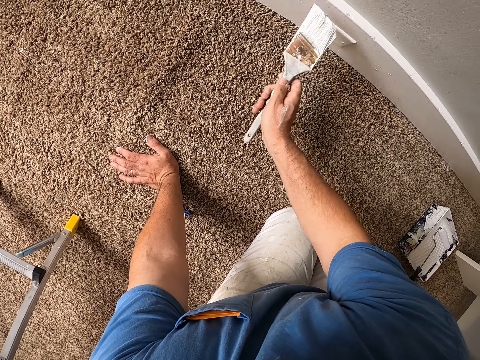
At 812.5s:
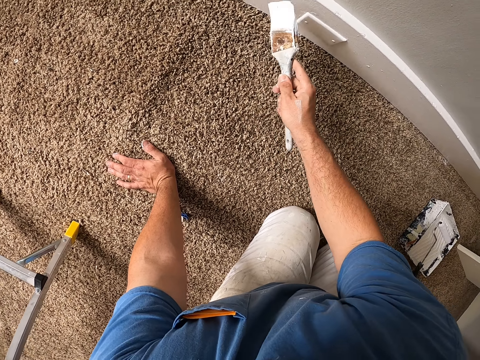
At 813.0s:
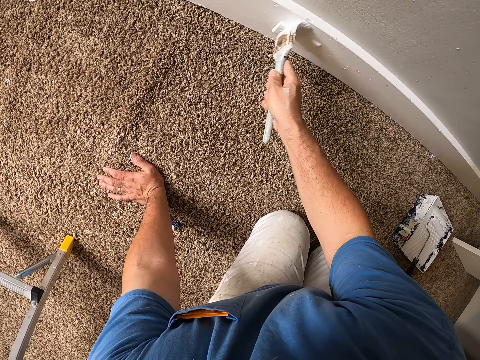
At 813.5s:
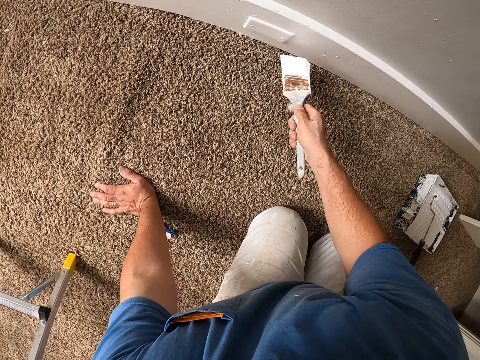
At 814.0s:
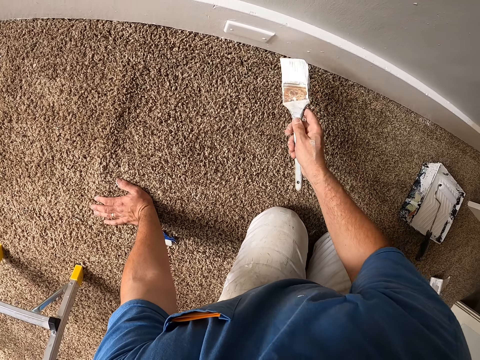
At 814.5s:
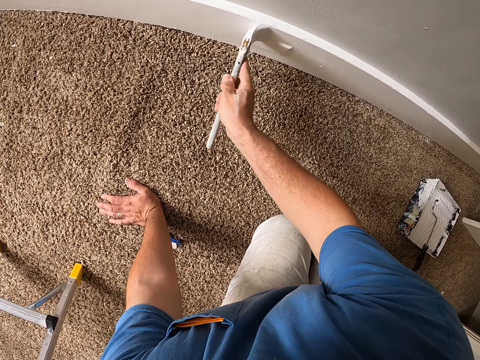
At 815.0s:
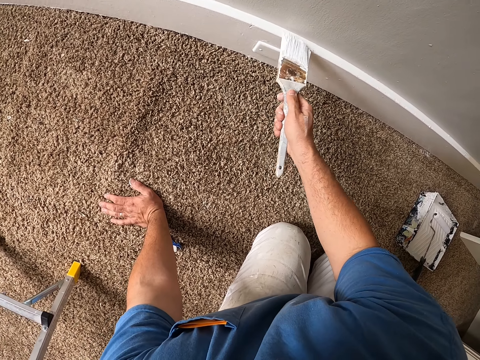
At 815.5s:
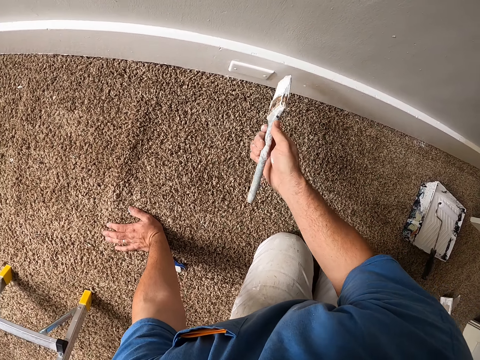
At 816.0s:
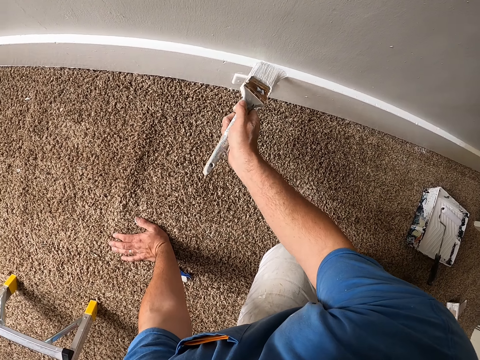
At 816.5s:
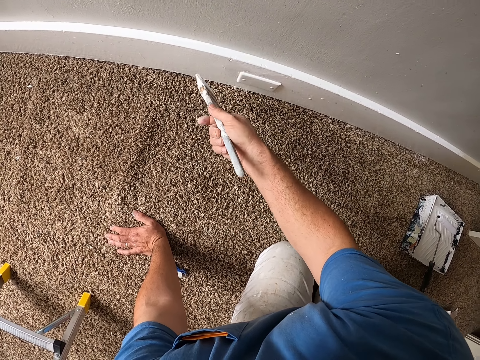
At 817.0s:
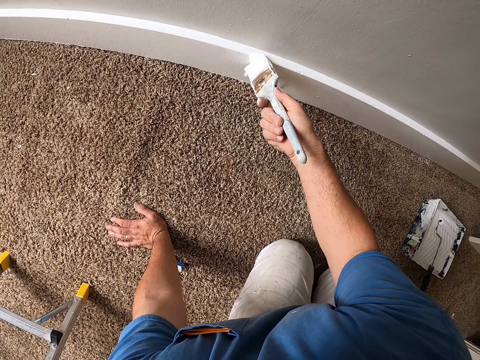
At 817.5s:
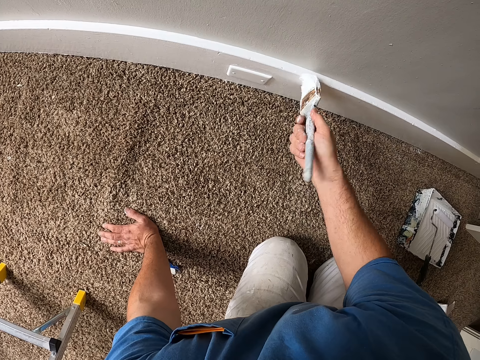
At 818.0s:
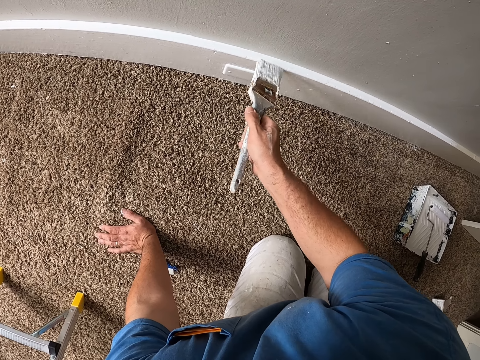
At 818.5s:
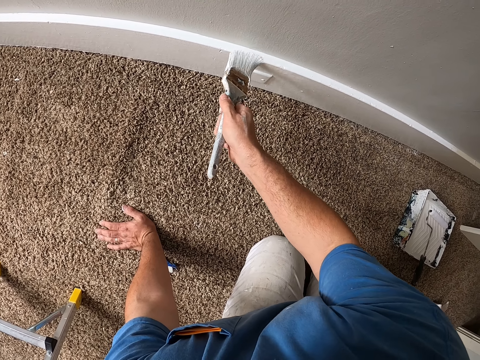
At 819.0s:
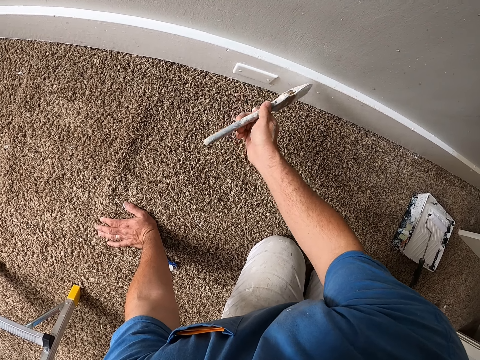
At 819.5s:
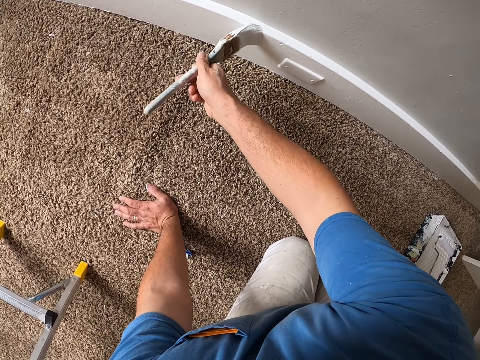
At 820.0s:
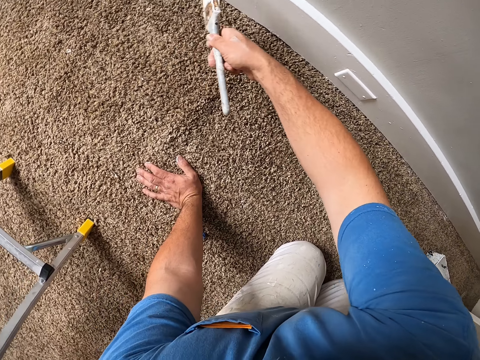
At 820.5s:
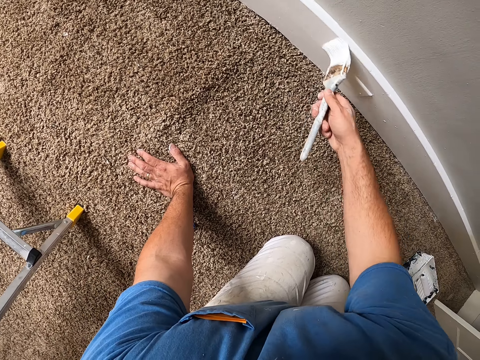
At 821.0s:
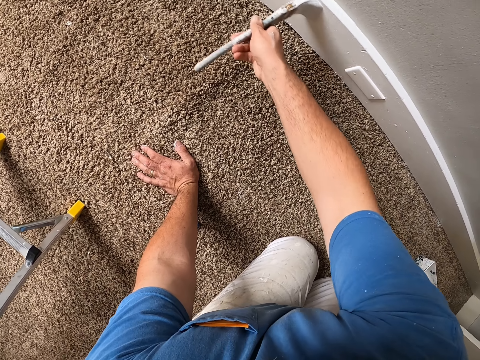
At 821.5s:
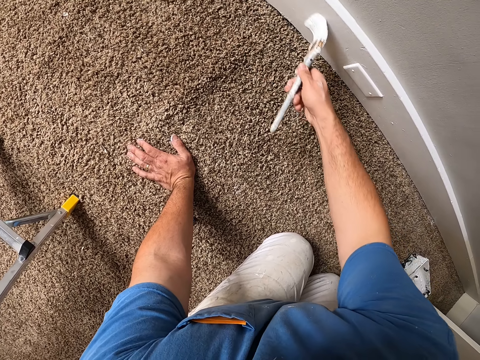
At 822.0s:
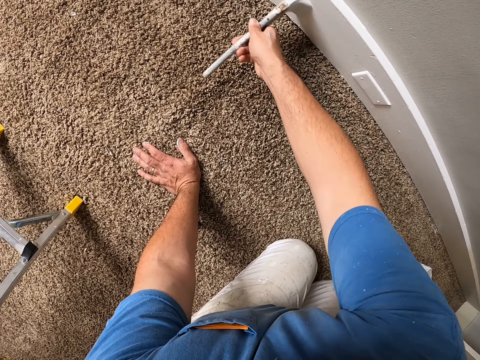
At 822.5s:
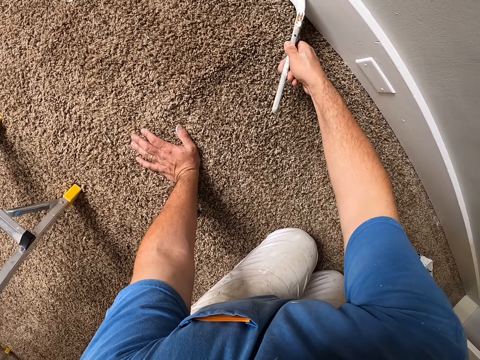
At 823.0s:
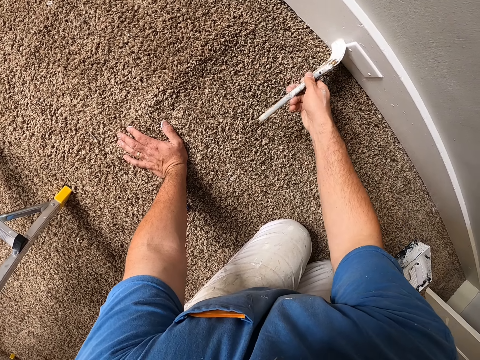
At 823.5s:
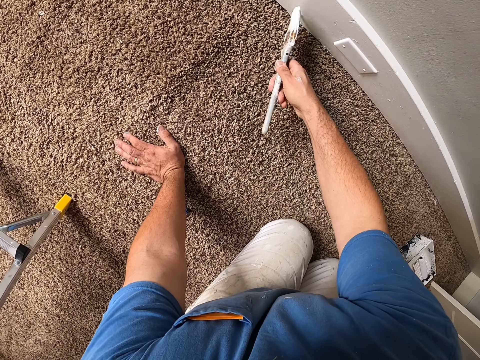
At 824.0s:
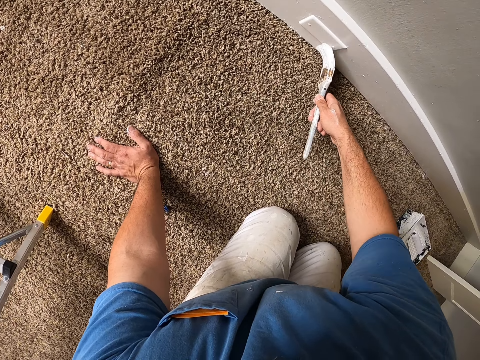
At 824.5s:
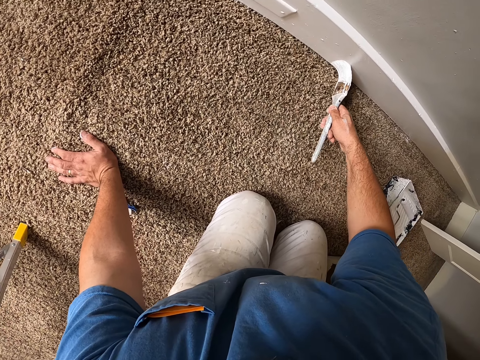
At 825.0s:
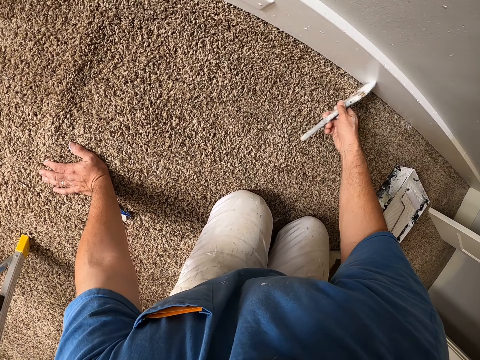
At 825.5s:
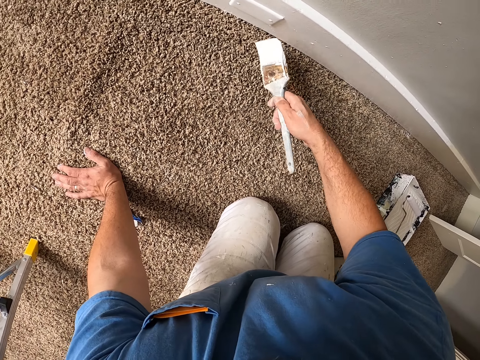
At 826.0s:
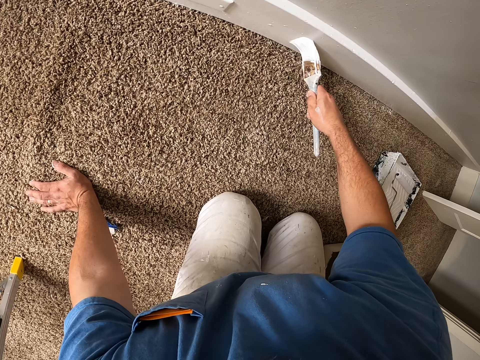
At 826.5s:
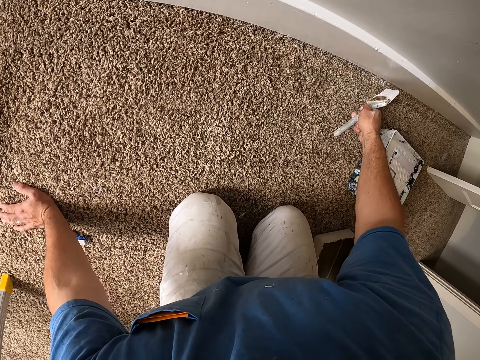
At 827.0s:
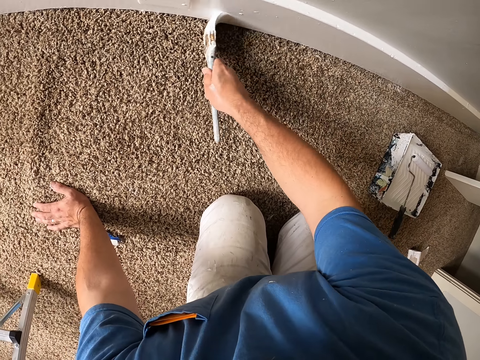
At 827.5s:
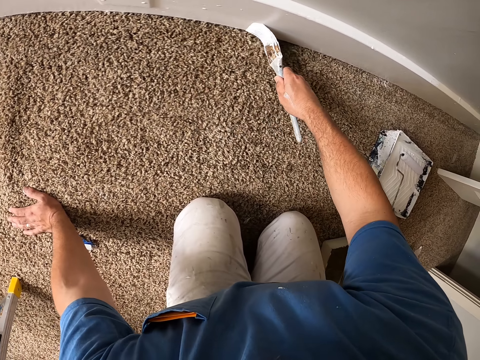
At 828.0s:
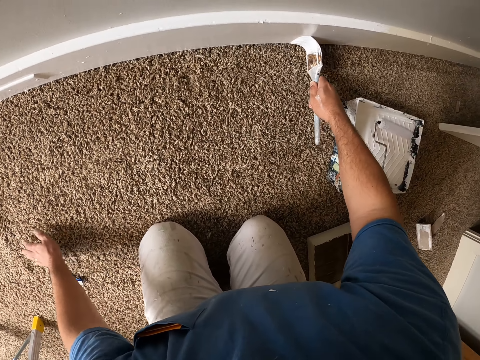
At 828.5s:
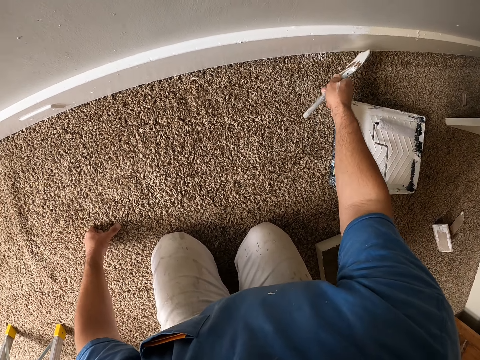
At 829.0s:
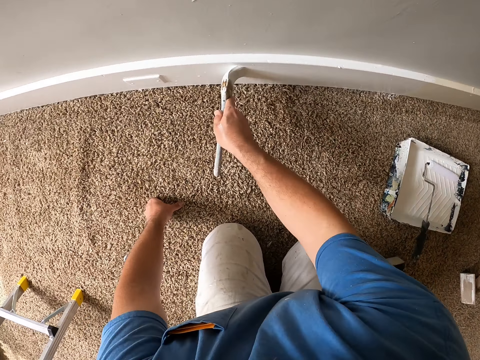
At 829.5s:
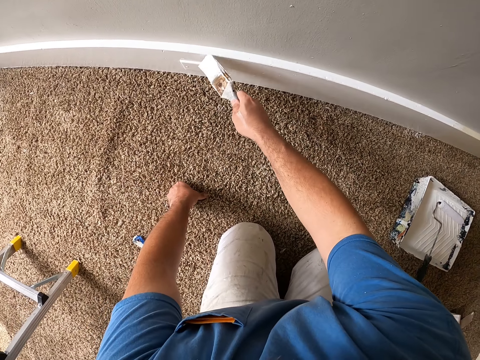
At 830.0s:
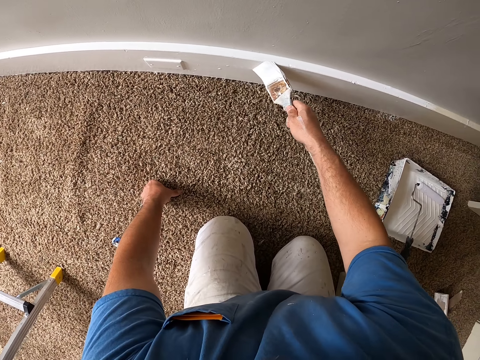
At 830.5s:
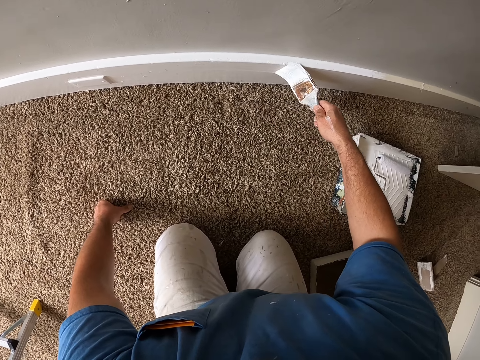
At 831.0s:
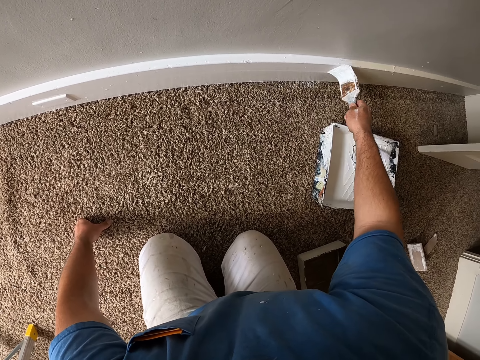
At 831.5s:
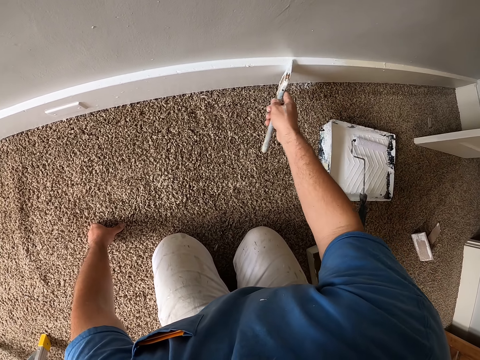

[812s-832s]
The camera wearer moves a hand on the floor.

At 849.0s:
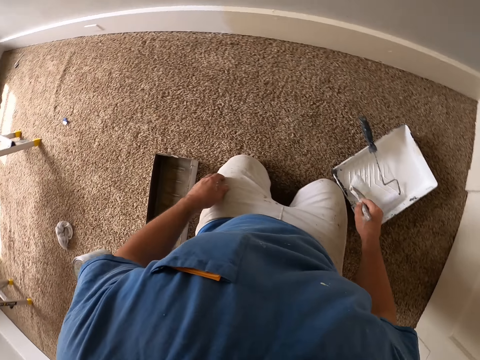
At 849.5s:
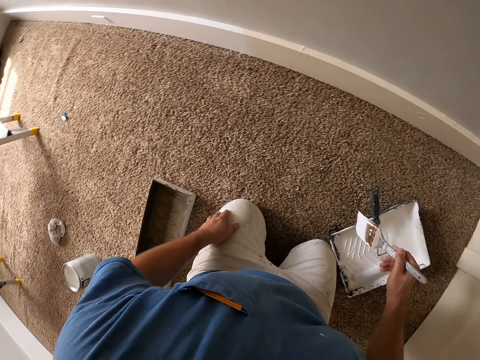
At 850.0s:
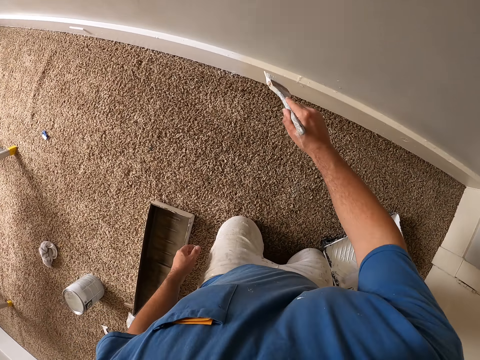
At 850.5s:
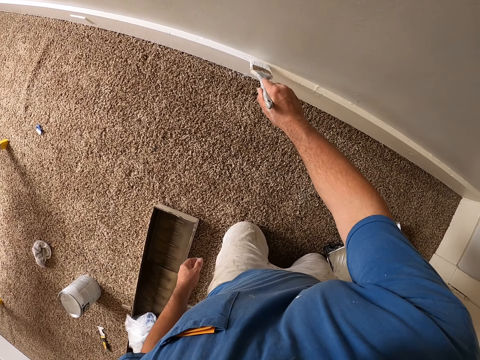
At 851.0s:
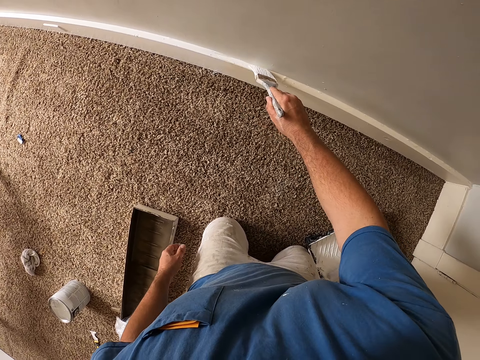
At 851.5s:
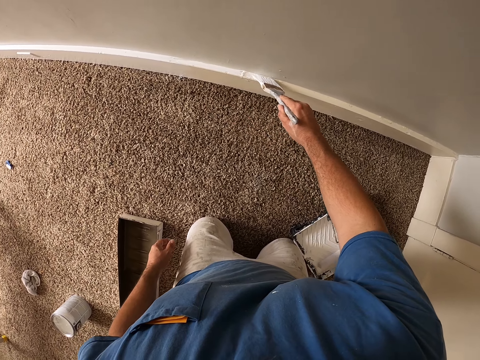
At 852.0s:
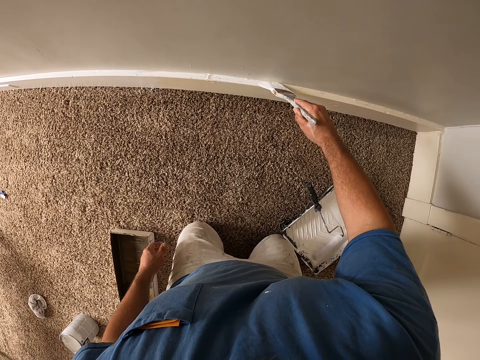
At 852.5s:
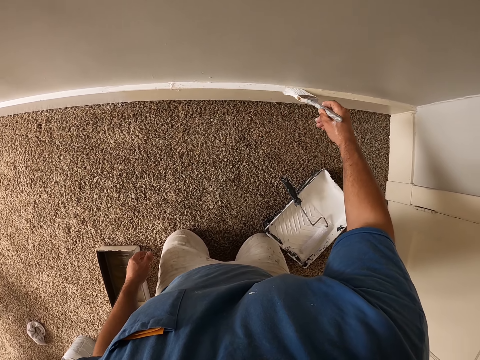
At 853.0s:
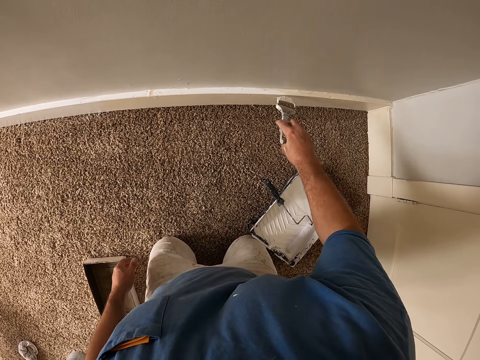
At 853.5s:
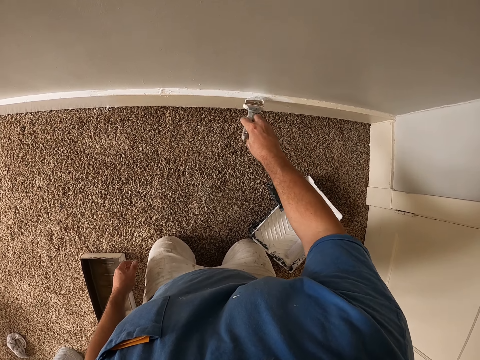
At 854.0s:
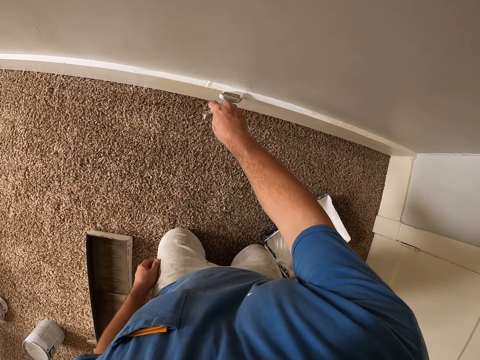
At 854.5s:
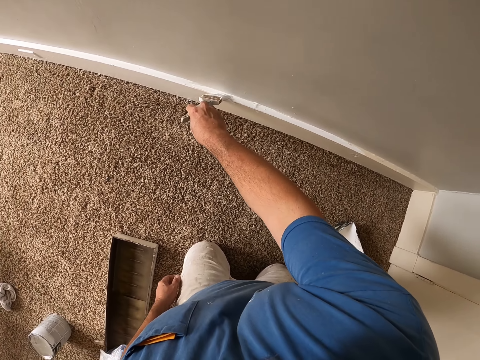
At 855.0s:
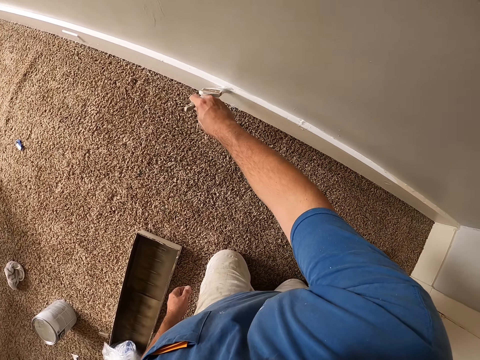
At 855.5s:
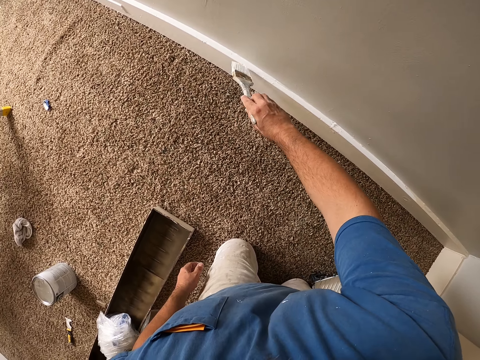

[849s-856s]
The camera wearer paints a baseboard with a paint brush.
